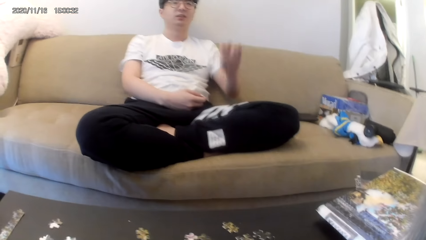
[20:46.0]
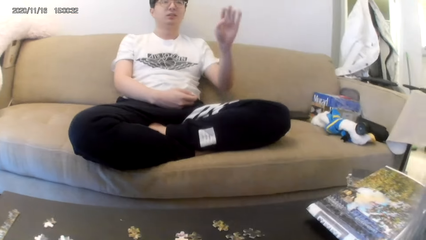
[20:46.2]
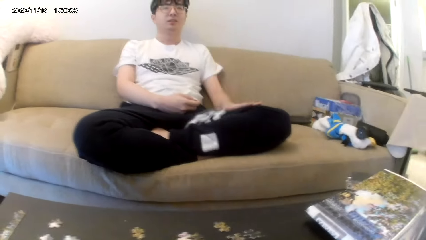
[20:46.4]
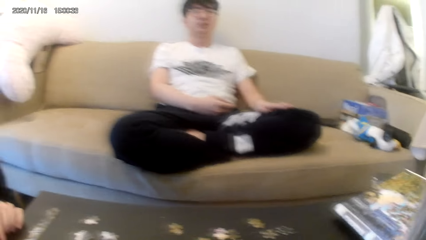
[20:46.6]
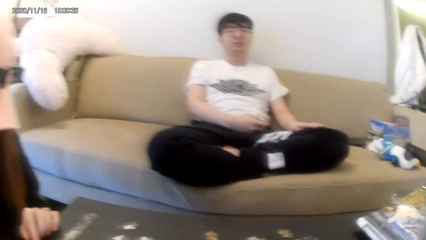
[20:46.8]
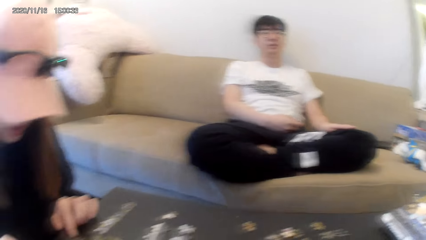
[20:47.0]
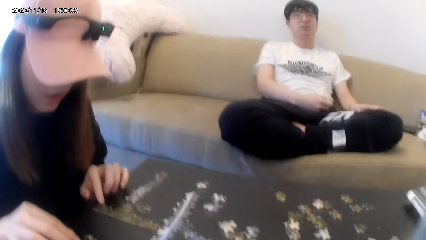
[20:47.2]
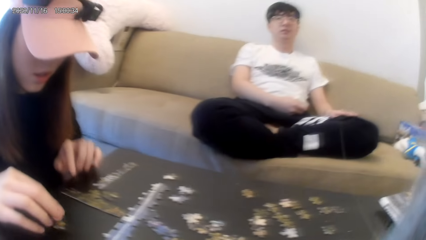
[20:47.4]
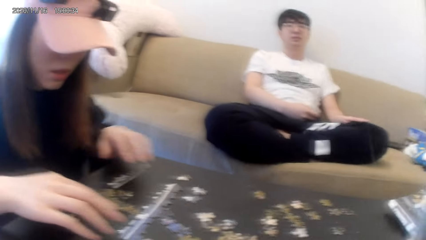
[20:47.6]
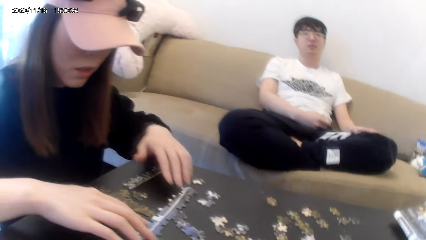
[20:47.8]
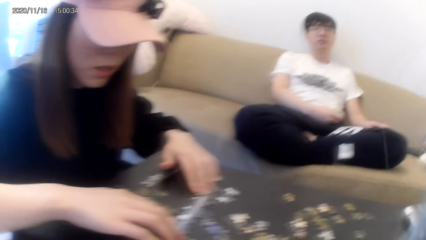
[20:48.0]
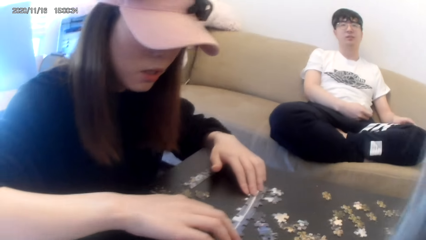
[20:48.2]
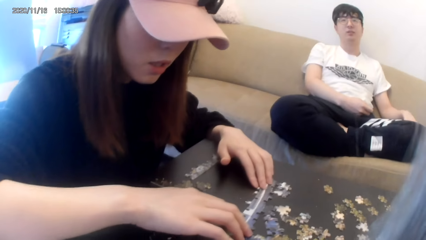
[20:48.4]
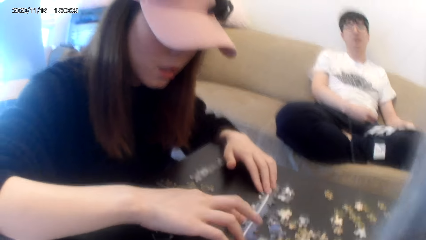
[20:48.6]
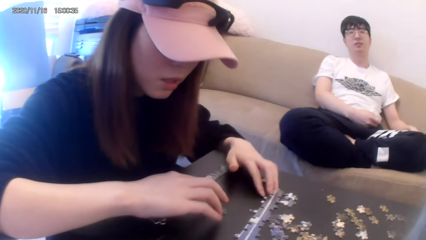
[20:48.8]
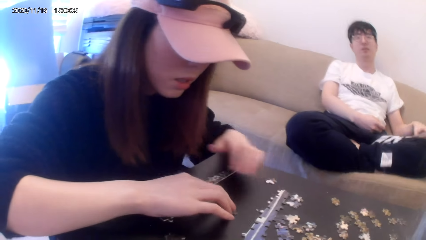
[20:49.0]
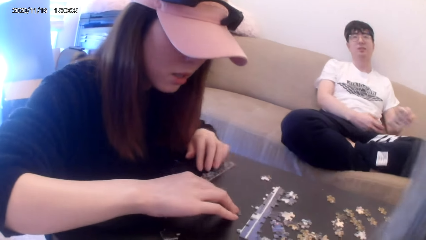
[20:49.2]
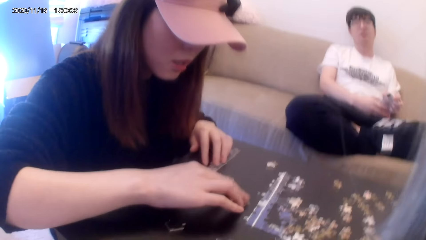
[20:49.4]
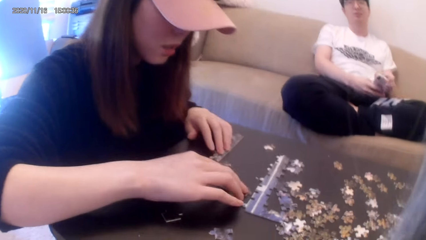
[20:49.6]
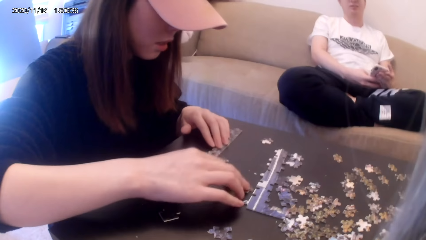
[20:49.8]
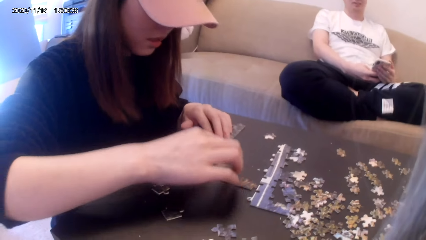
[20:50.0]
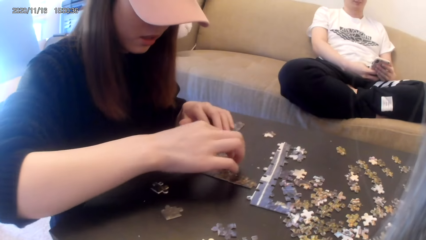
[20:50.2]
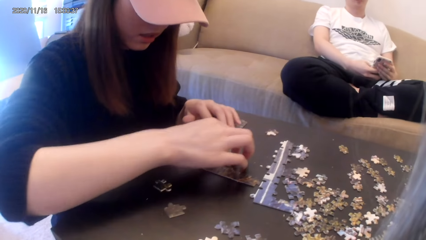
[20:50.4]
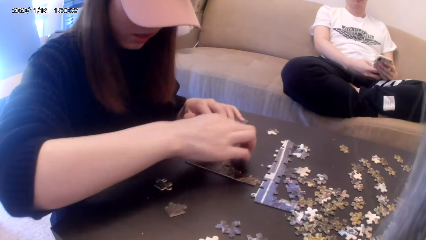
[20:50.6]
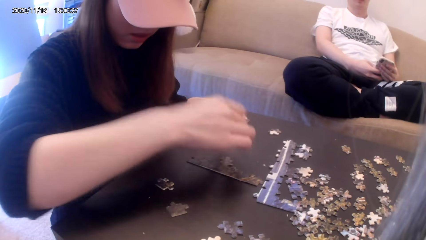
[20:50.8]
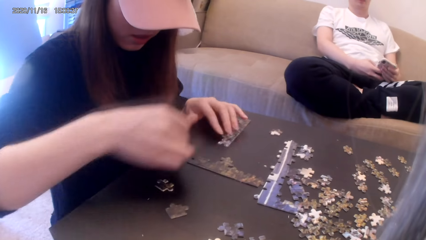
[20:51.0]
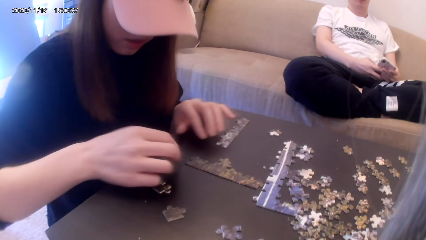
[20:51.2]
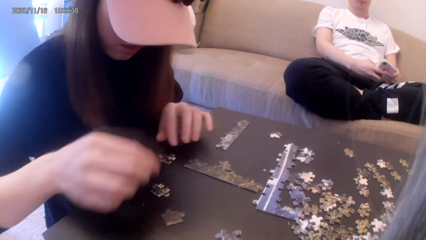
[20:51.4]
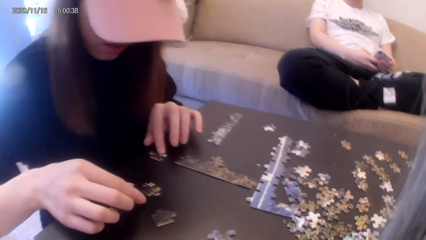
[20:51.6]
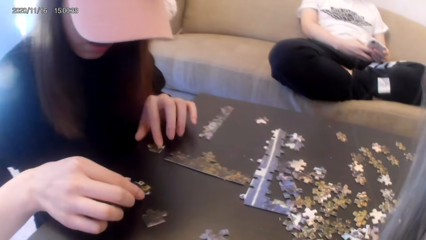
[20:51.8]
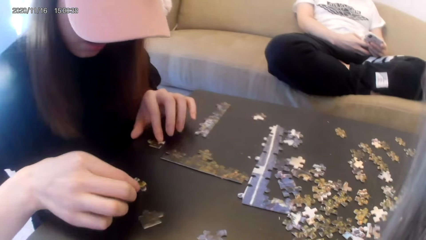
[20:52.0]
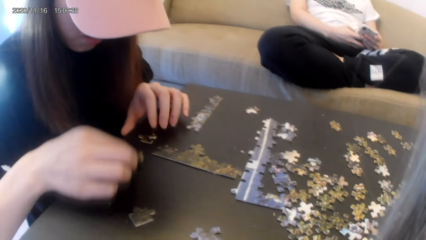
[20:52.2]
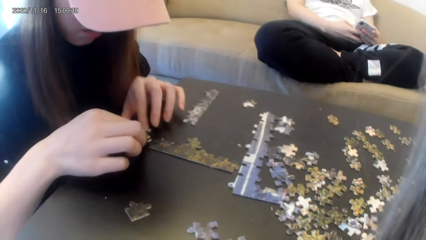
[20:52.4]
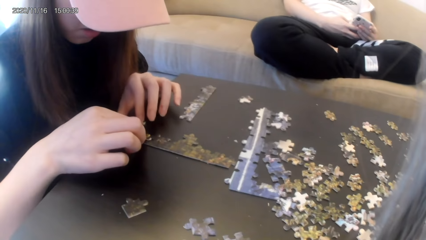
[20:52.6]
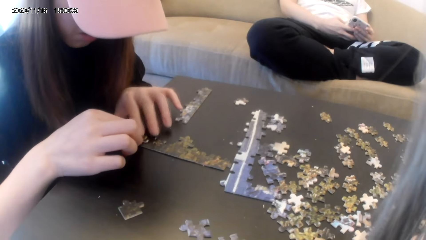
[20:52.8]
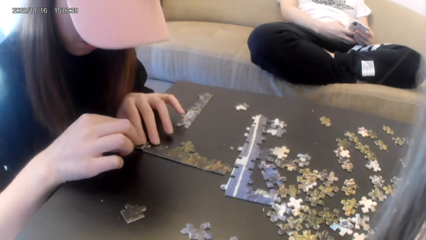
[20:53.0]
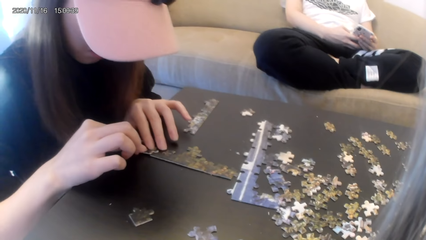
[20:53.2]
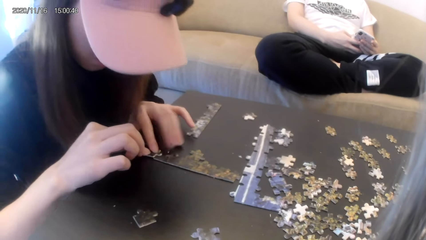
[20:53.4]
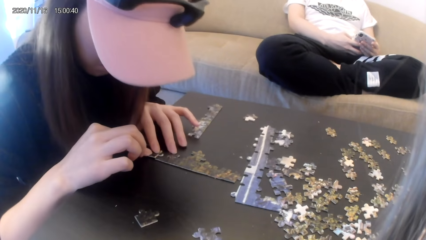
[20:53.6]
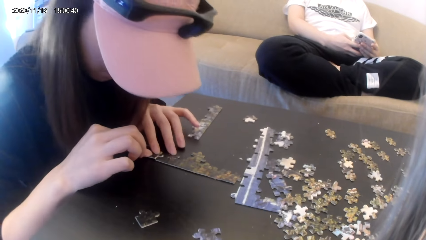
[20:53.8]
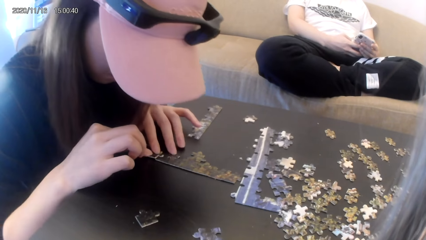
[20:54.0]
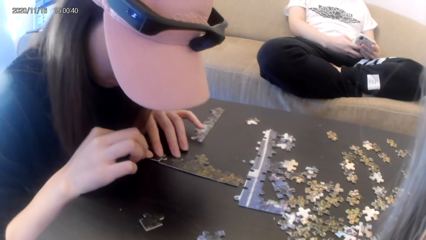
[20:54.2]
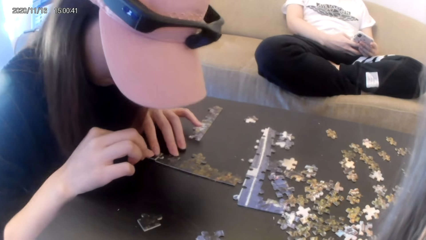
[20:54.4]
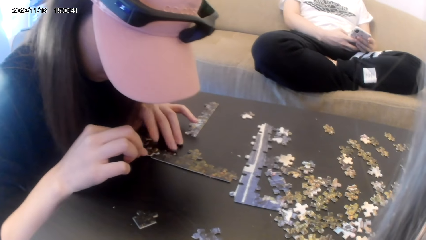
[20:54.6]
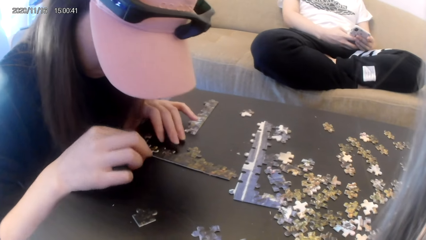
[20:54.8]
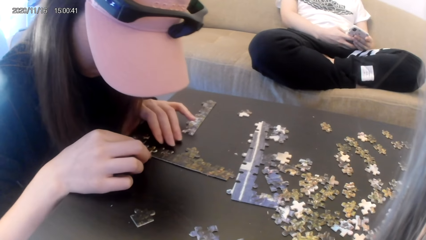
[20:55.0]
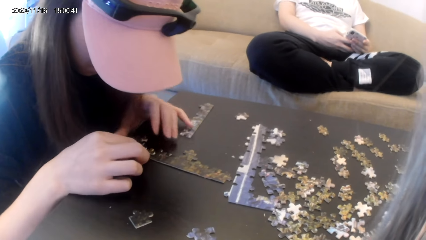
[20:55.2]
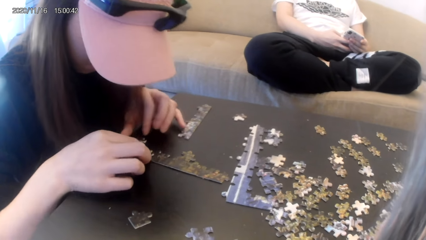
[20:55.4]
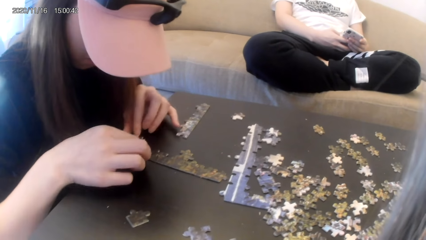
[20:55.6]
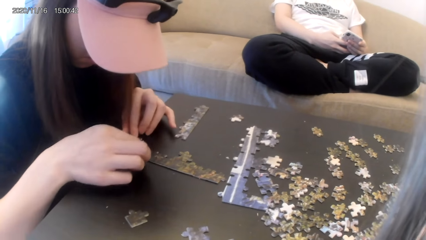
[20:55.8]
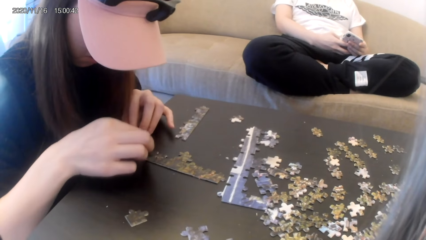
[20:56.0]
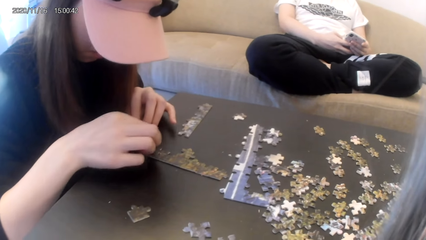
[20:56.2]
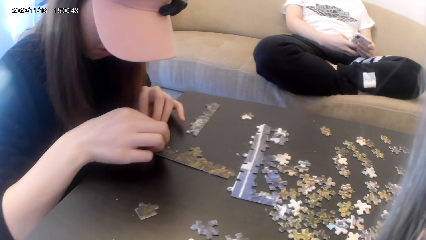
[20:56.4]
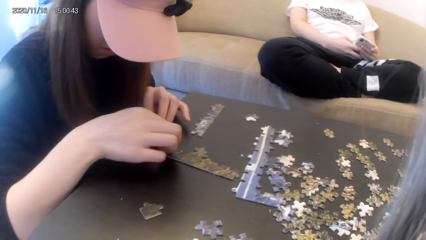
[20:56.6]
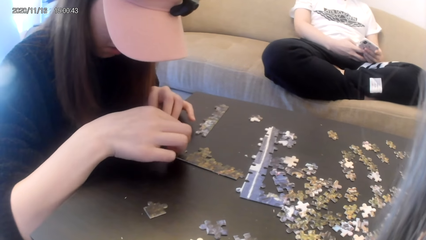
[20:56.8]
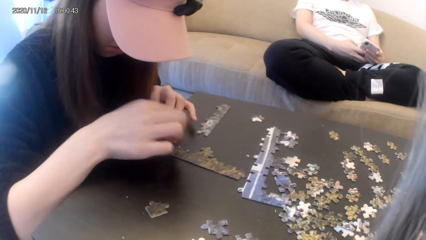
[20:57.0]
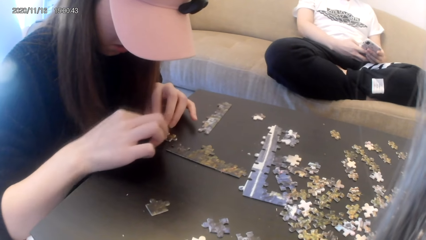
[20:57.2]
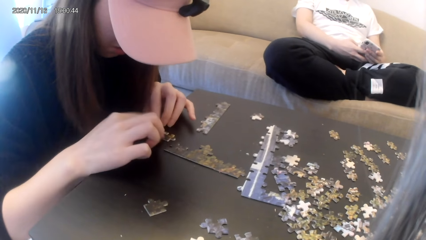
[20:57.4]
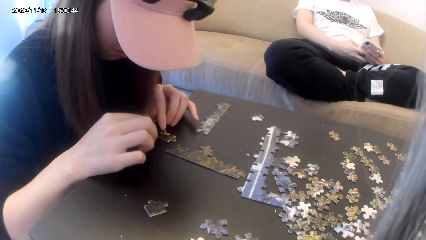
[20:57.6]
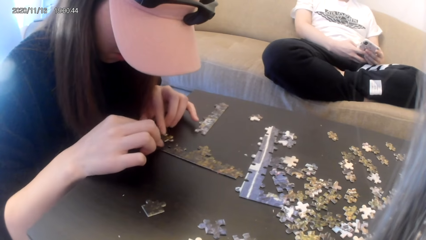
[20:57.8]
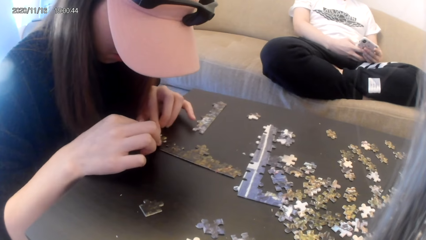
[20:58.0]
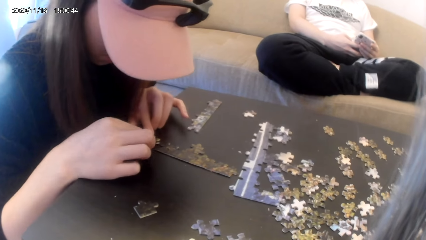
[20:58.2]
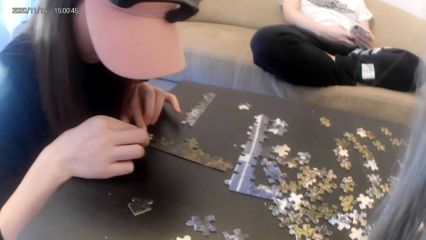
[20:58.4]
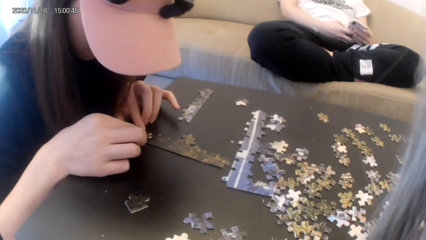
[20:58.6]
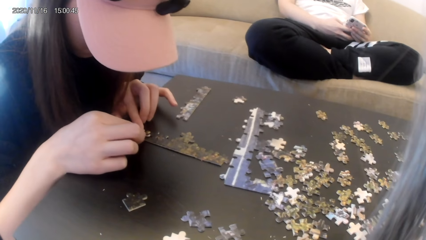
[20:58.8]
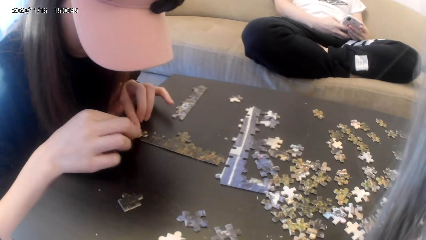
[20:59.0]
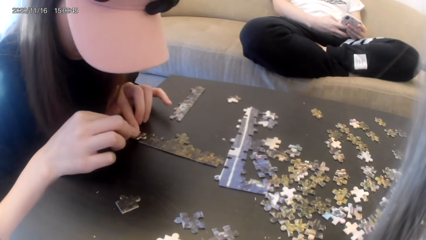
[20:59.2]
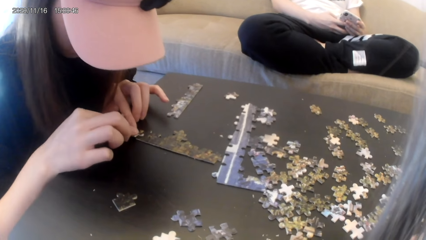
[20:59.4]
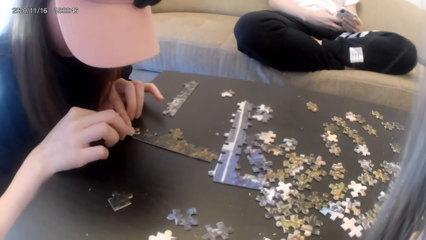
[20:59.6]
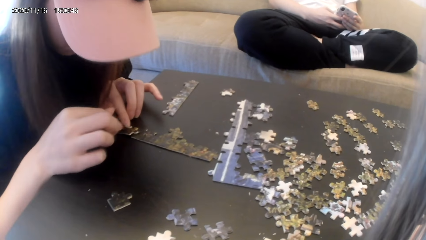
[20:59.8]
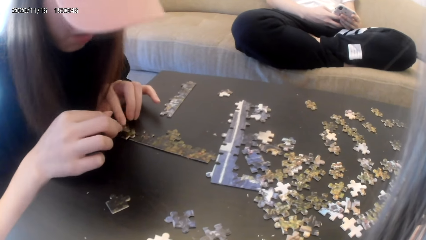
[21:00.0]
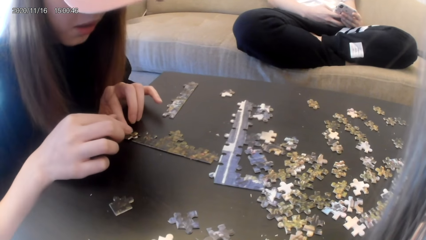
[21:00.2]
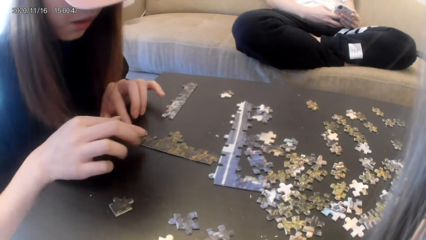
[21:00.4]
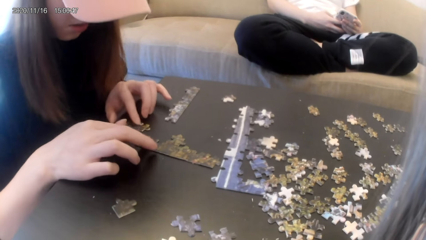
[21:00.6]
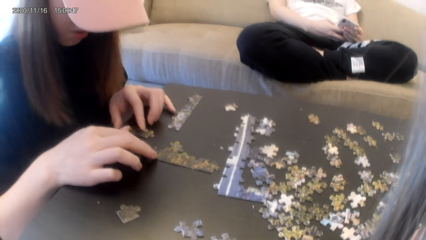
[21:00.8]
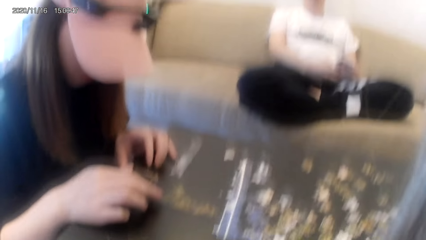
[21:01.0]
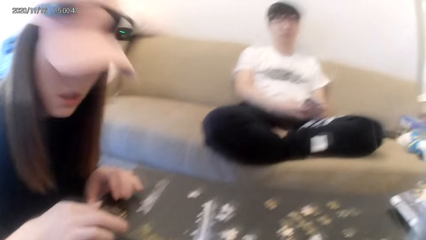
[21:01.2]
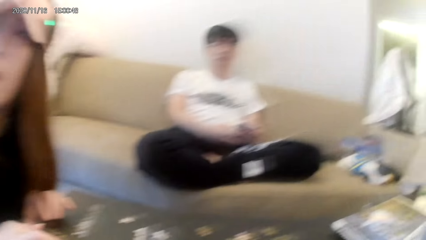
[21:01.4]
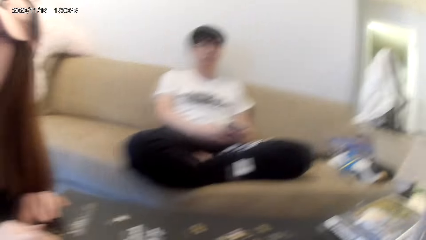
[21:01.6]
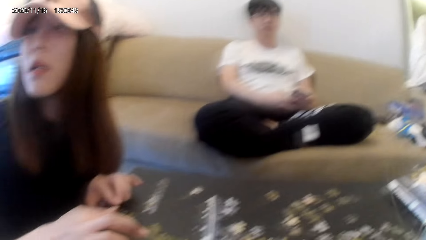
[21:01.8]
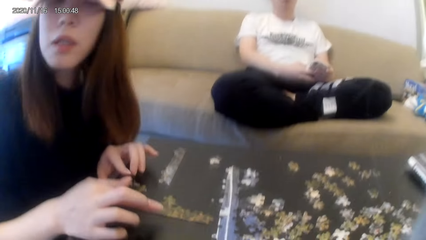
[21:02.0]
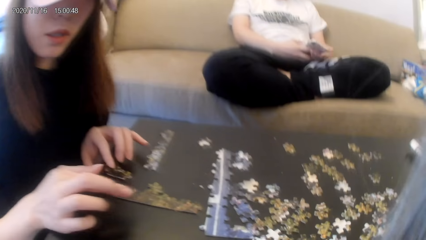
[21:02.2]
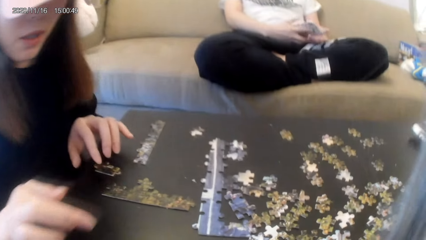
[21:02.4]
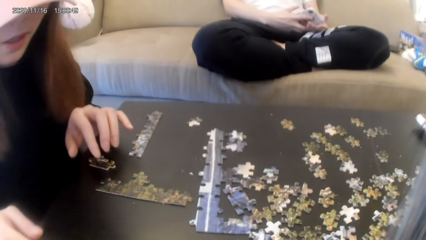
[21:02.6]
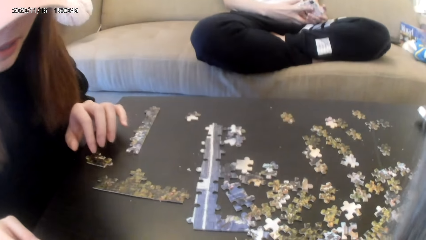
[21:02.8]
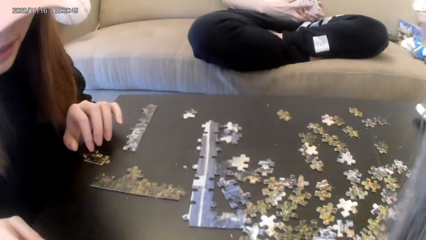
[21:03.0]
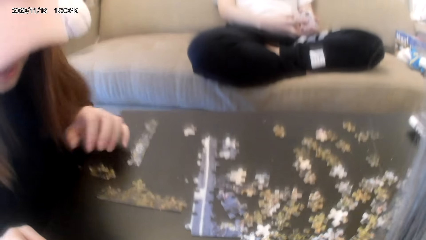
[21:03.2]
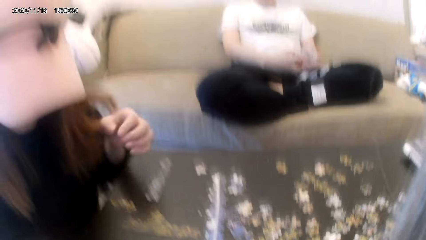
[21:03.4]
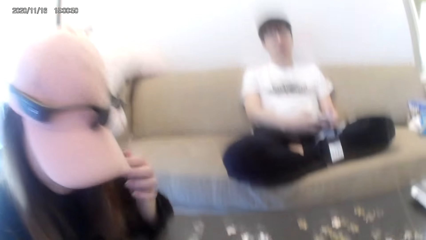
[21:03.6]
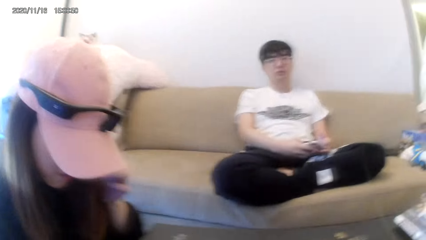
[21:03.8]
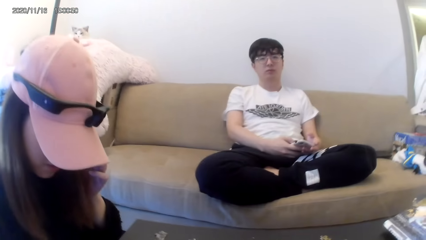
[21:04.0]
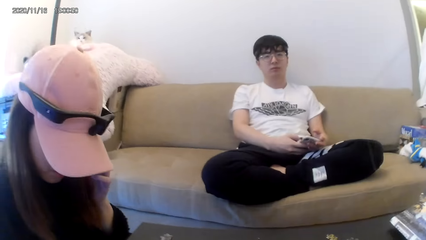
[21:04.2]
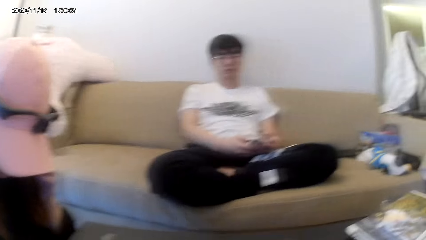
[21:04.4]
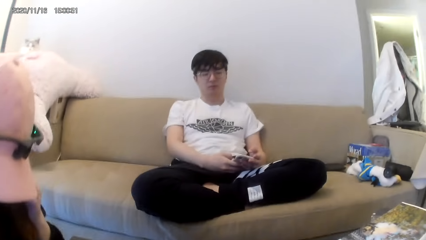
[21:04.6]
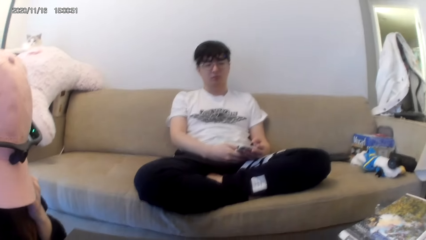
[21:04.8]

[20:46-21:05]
A man taps his lap. He picks up a phone. He scrolls the phone.
